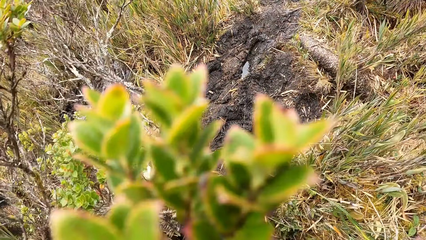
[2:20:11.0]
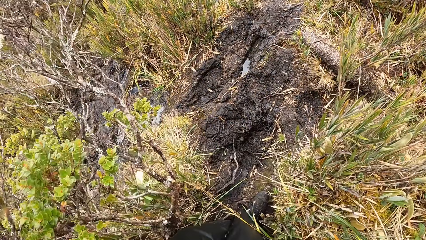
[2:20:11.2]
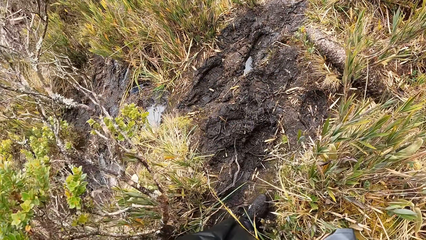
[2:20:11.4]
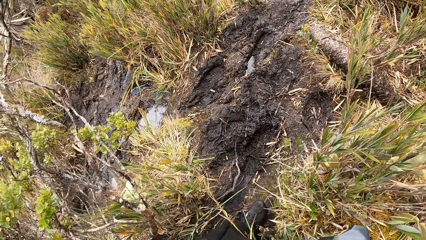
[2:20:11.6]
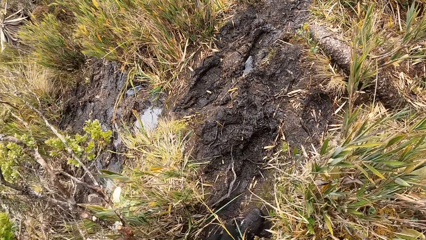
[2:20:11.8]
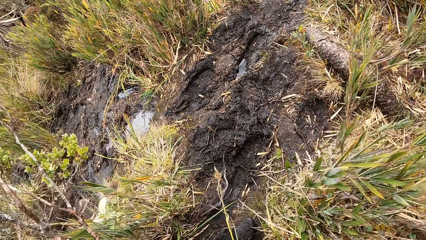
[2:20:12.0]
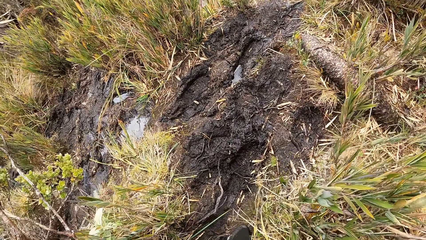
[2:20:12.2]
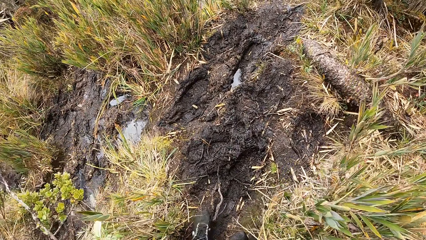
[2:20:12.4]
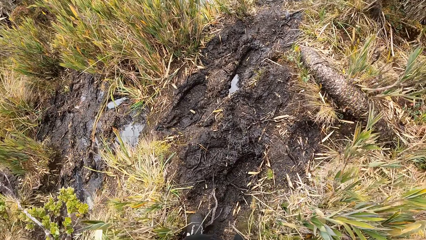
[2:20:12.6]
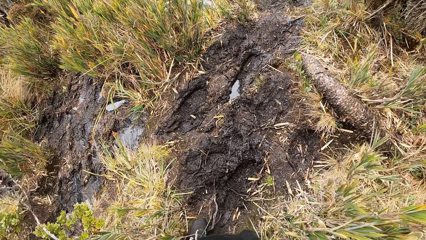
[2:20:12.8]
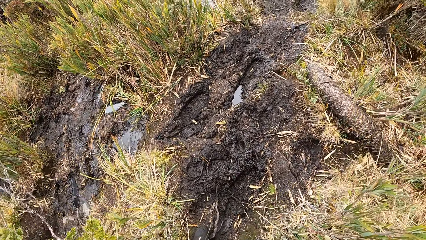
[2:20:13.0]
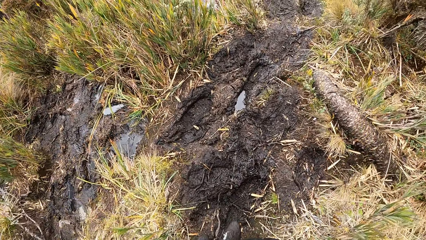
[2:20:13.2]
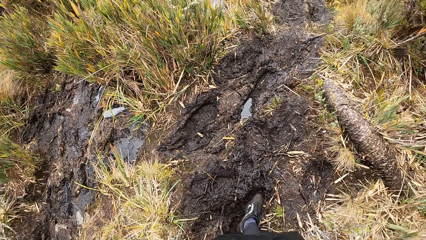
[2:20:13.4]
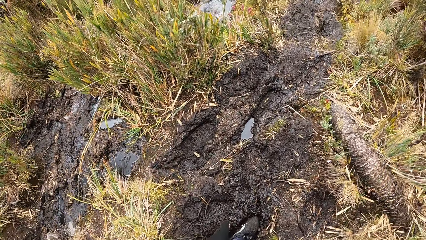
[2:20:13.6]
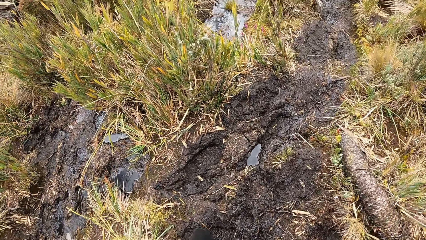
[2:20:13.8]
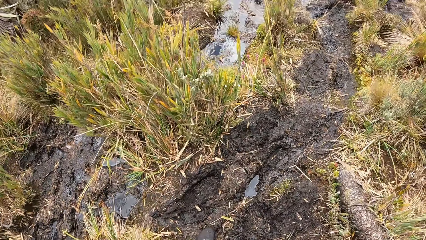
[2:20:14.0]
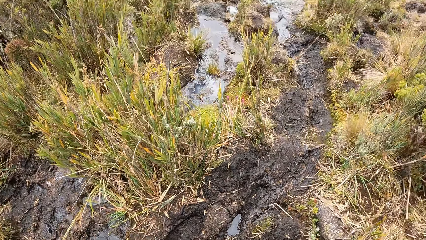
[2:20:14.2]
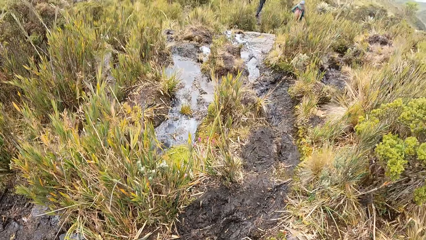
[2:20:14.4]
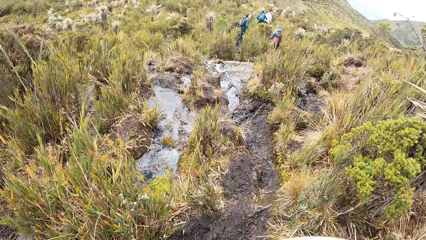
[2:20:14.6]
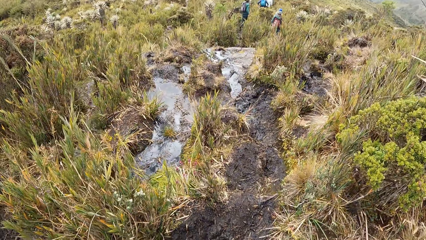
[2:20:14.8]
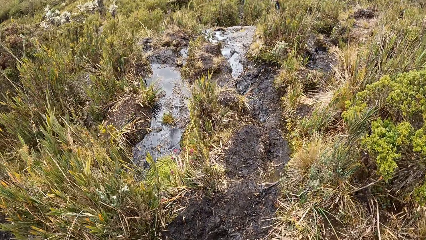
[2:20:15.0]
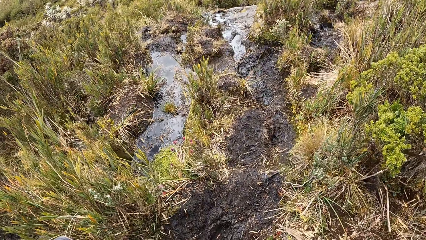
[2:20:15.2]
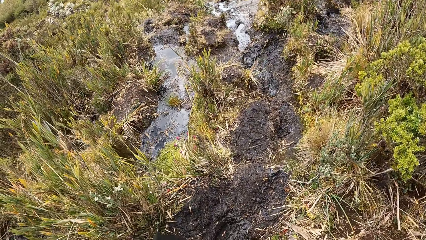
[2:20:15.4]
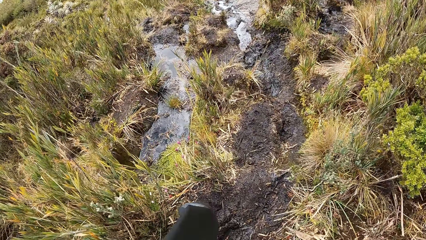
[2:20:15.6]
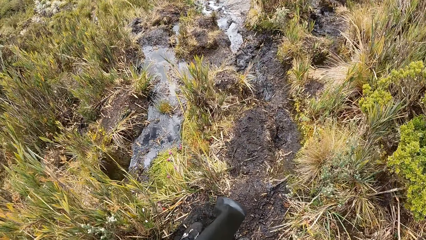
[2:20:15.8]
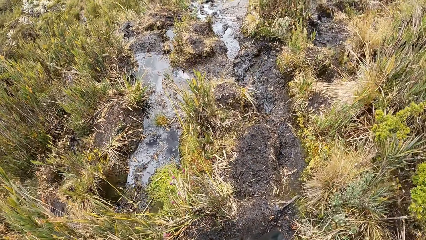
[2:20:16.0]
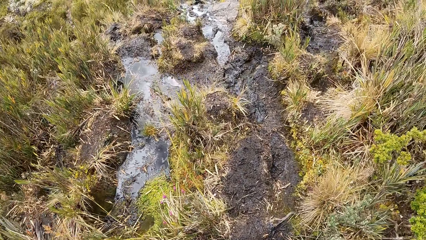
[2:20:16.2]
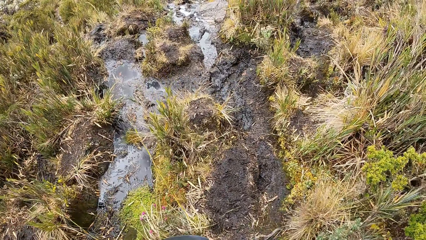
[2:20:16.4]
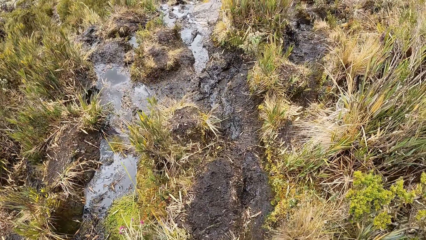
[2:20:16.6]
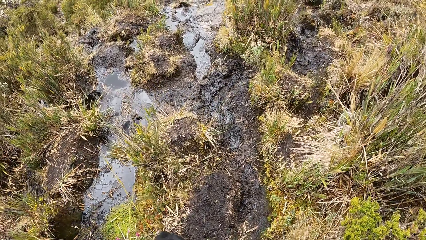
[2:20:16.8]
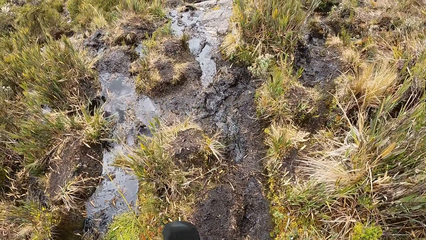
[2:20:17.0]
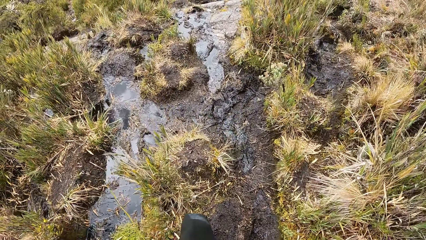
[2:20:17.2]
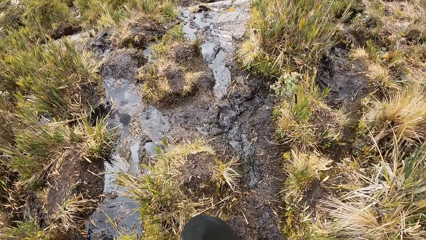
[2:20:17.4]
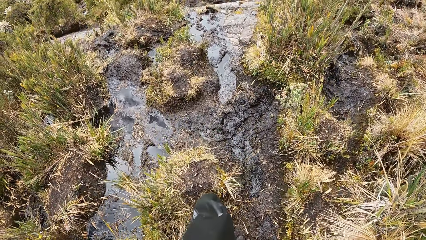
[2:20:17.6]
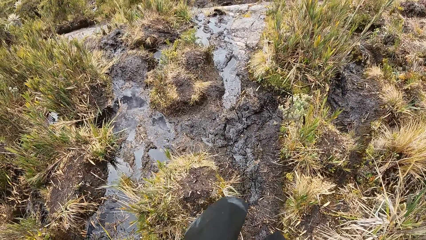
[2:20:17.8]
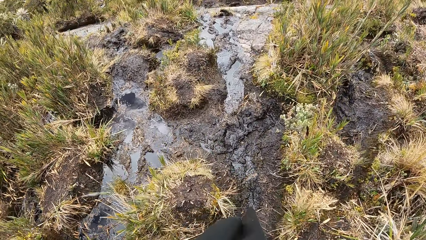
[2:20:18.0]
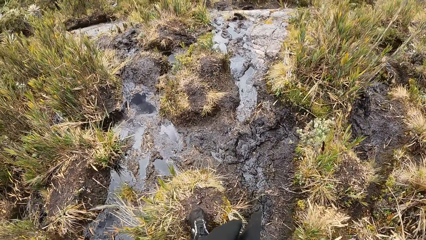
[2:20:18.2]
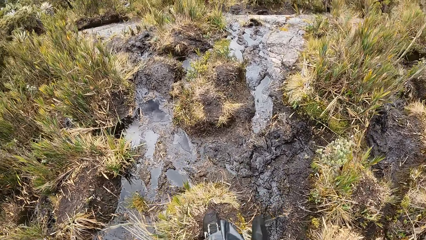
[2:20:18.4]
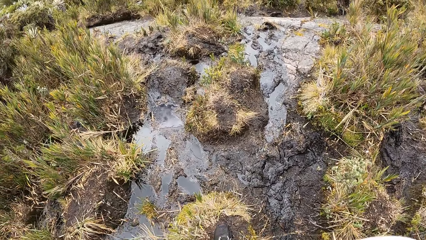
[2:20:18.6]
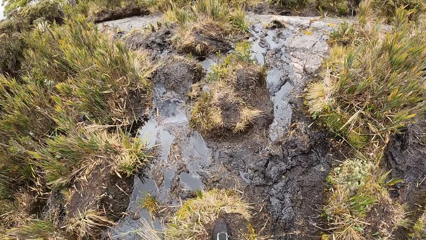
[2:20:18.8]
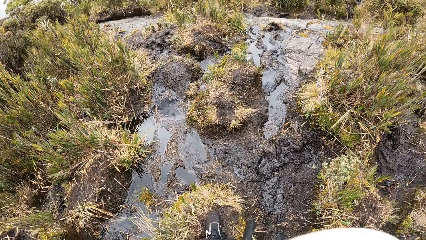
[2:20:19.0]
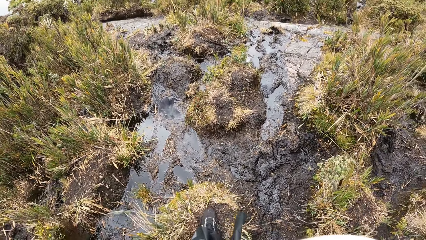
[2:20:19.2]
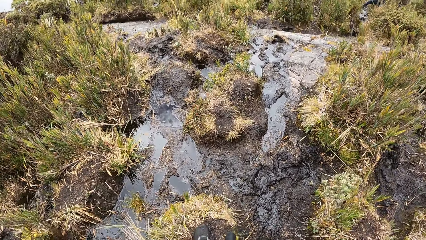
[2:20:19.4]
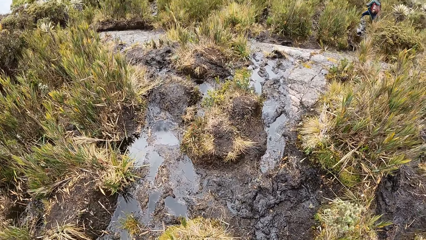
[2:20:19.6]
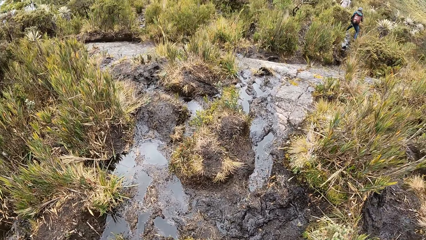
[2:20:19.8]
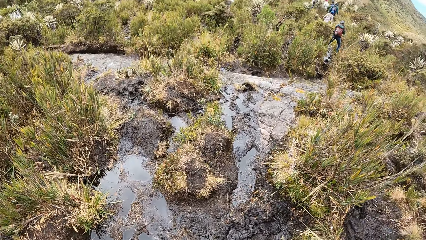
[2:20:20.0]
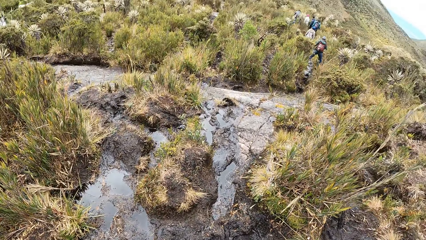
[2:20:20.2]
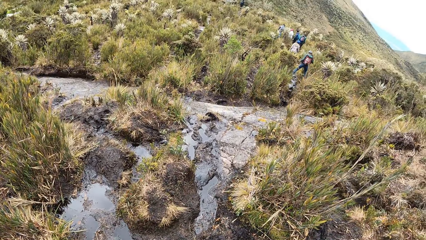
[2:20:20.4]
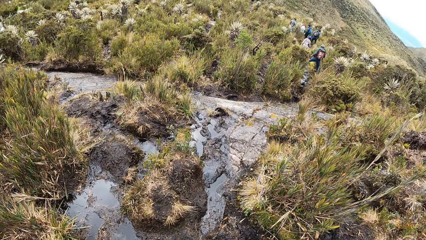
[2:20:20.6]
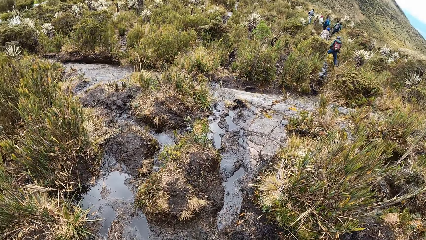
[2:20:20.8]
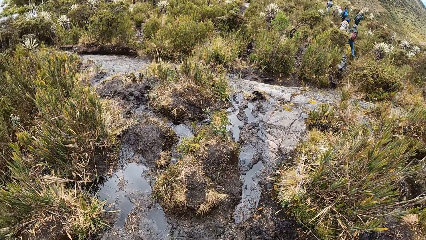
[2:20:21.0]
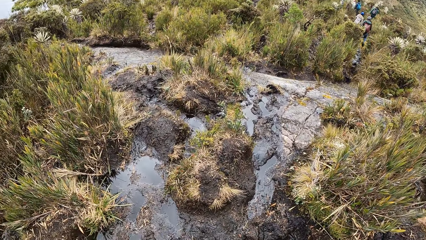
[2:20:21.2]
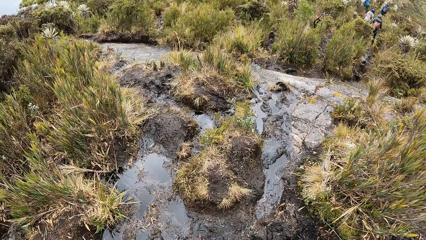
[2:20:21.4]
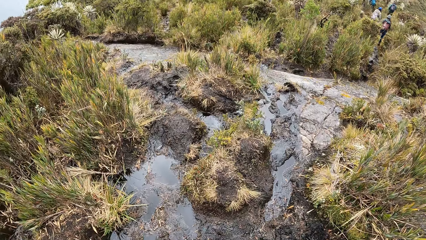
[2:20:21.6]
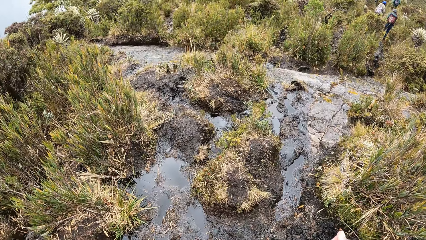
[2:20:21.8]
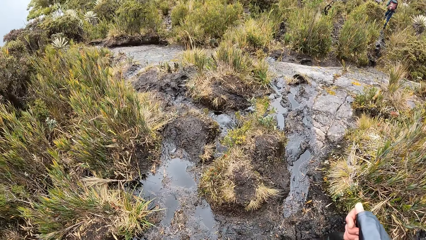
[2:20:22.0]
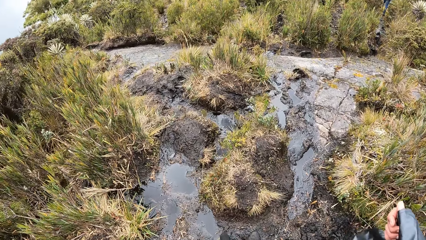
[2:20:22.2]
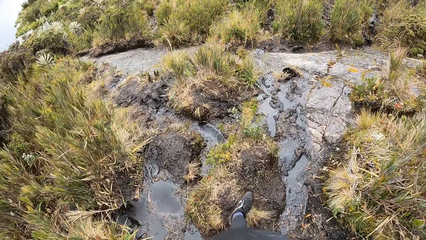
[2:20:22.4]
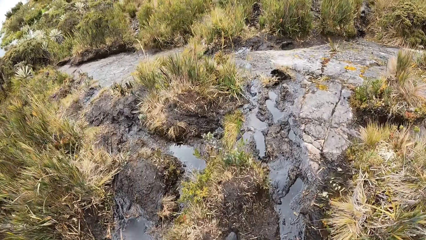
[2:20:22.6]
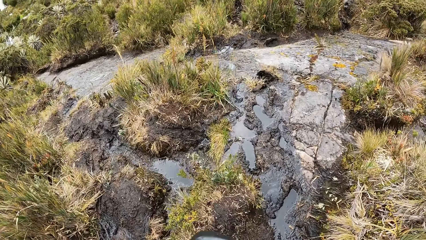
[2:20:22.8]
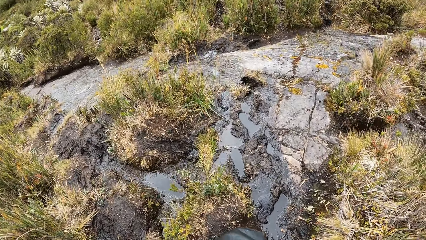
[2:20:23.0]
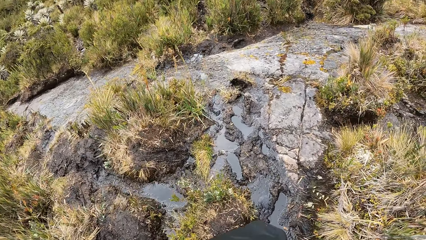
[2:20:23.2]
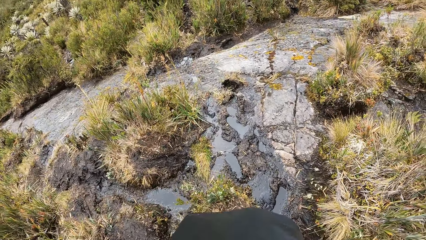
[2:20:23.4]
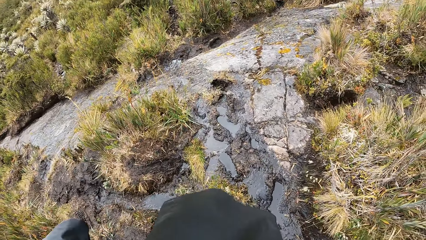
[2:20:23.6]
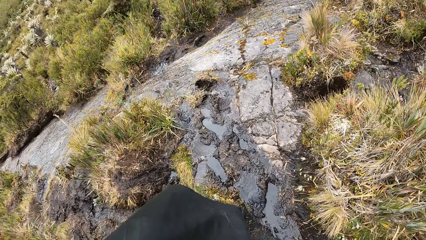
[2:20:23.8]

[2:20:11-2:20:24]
The camera wearer walks through muddy ground on the mountain.

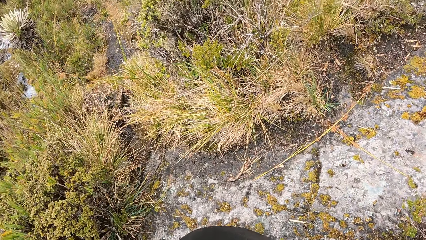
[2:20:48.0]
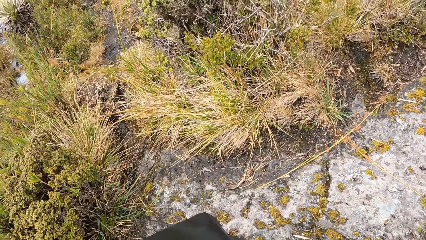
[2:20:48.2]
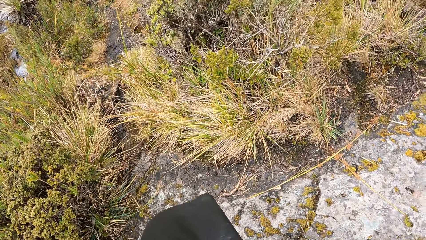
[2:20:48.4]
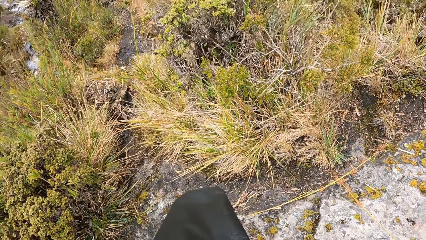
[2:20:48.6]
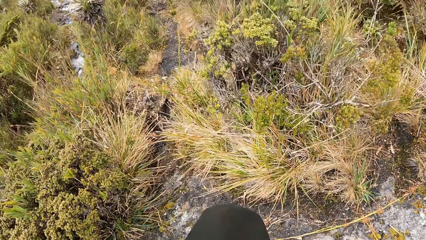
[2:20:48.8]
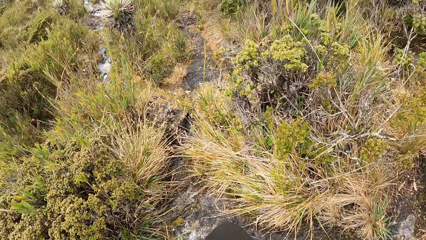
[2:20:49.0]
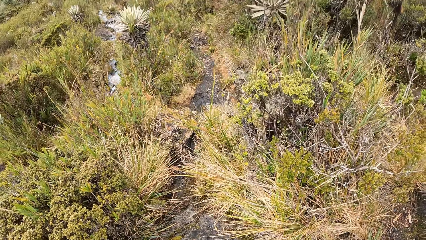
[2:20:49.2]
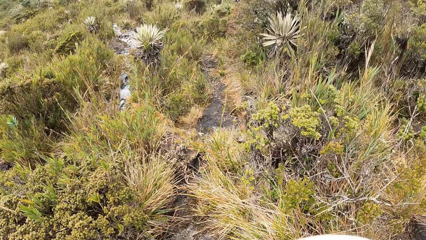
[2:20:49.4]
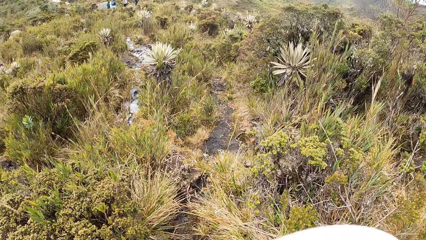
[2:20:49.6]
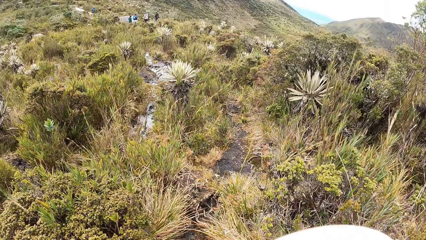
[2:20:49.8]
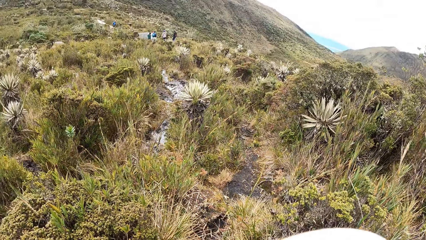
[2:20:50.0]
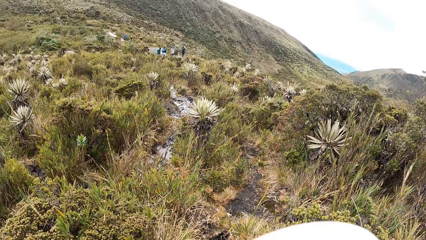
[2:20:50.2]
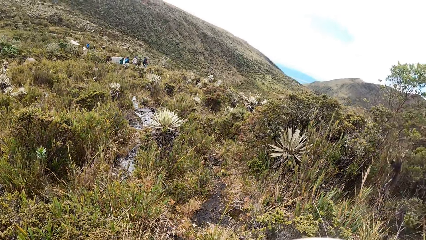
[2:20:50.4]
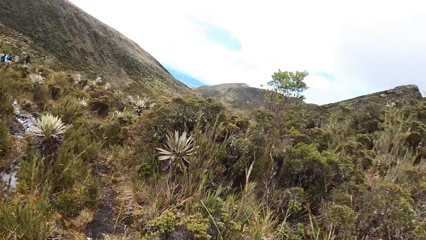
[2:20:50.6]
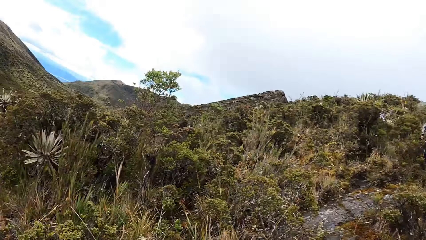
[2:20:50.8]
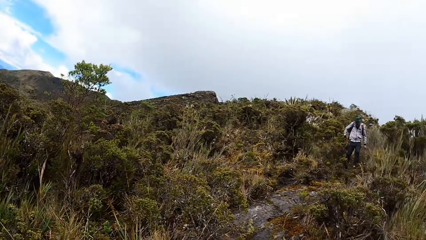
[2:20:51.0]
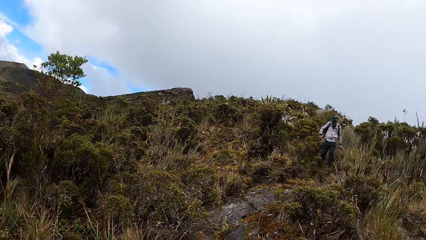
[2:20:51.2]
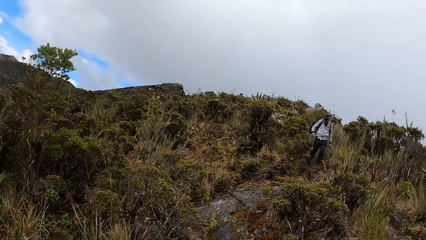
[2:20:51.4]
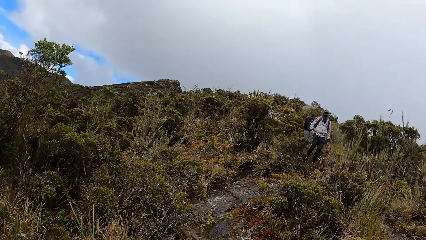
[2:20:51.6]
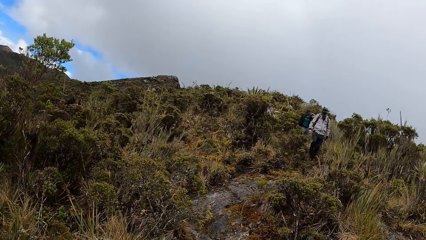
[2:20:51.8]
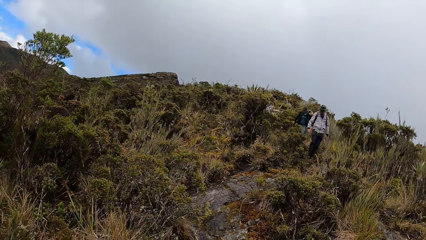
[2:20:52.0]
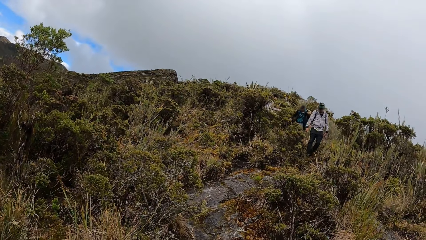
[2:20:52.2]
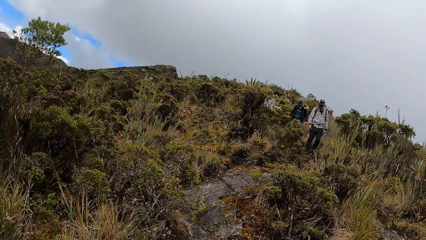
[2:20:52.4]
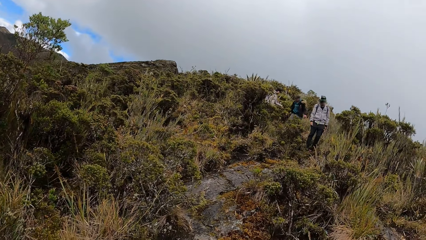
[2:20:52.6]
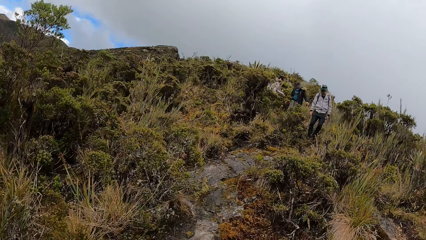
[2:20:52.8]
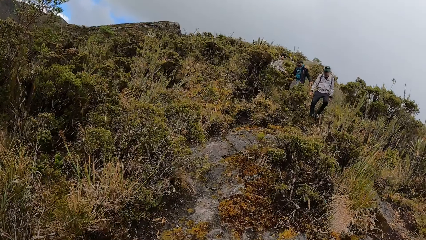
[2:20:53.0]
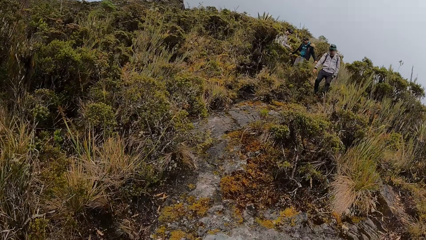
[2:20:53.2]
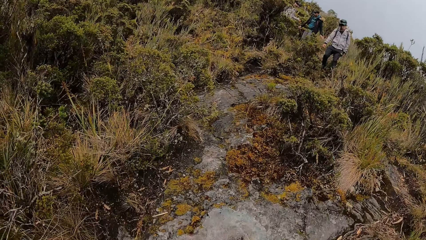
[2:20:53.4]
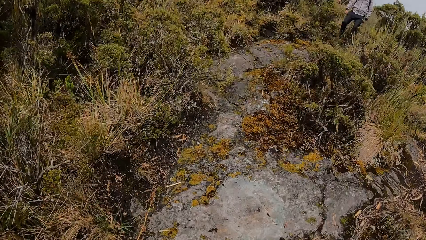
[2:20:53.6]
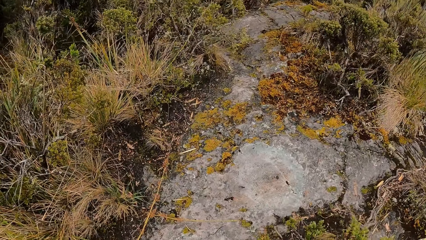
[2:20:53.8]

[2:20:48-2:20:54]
The camera wearer is looking around.
